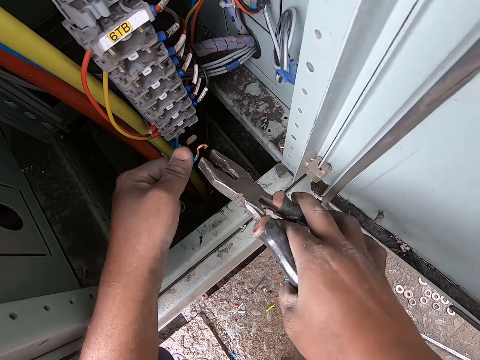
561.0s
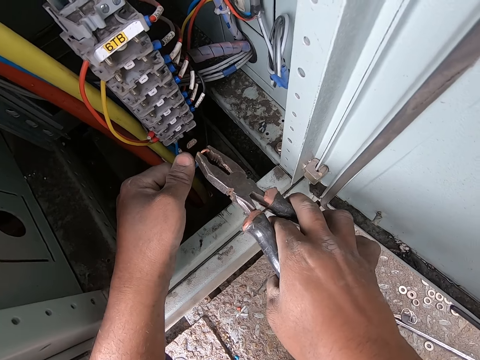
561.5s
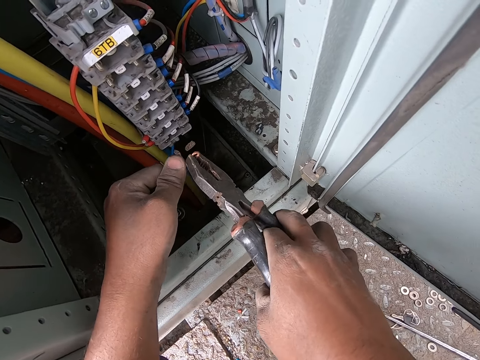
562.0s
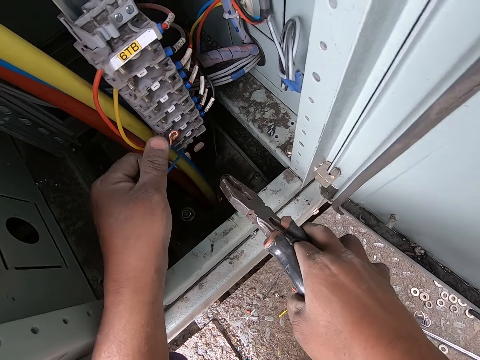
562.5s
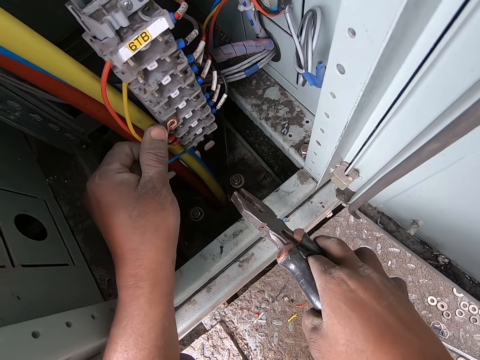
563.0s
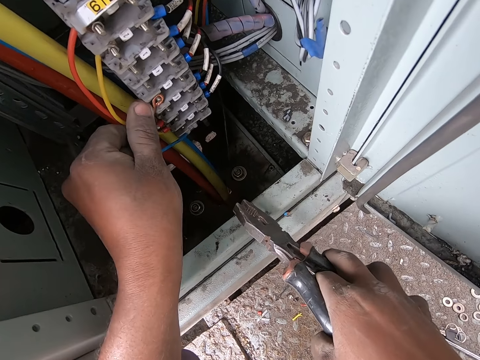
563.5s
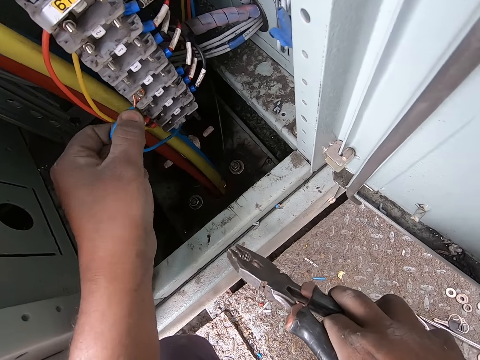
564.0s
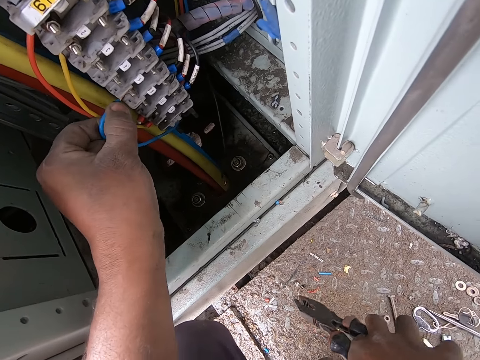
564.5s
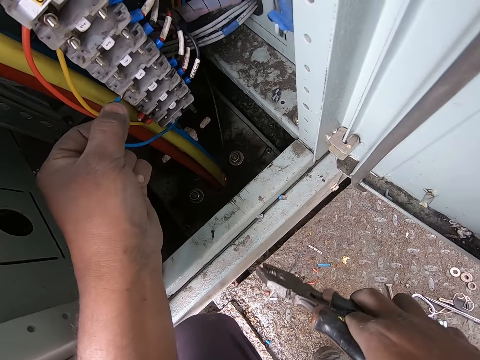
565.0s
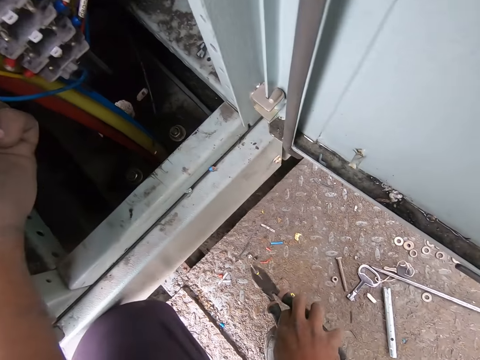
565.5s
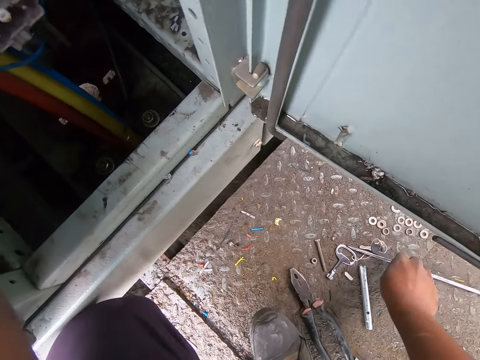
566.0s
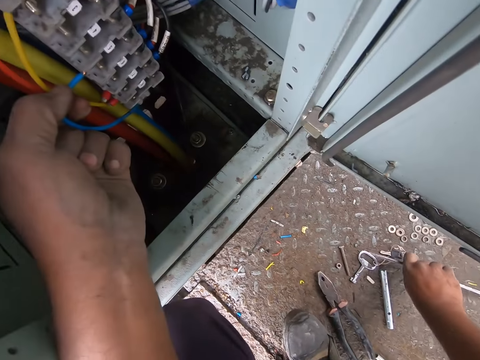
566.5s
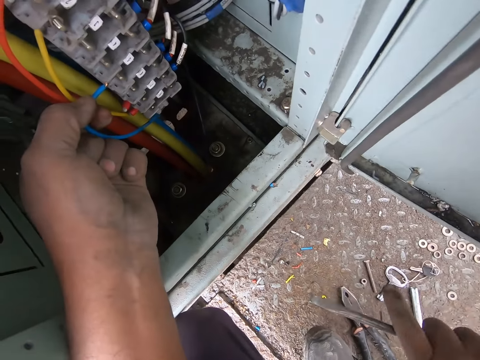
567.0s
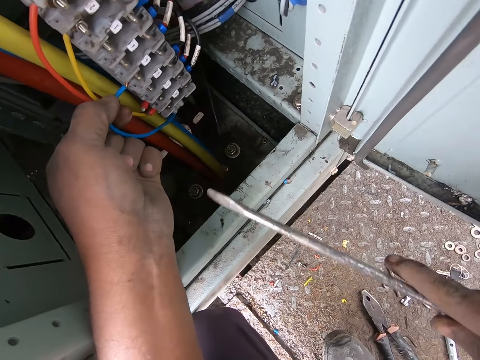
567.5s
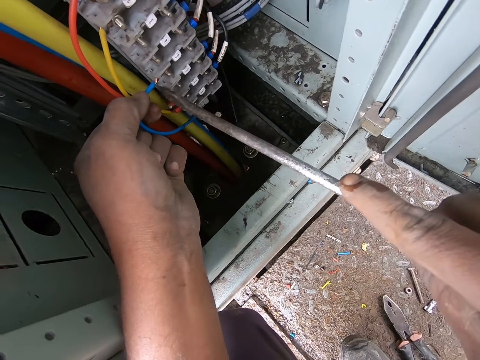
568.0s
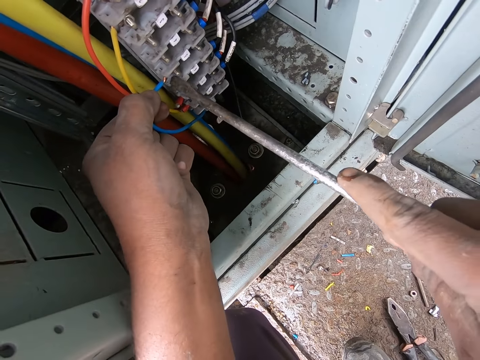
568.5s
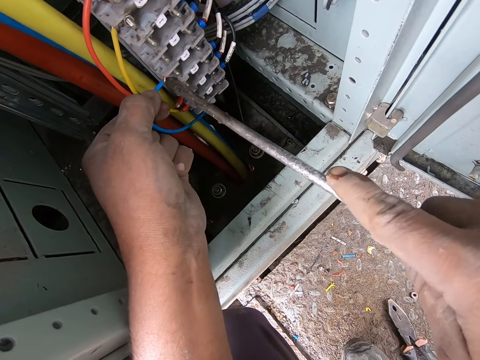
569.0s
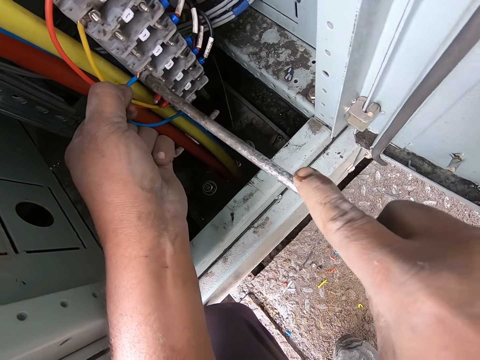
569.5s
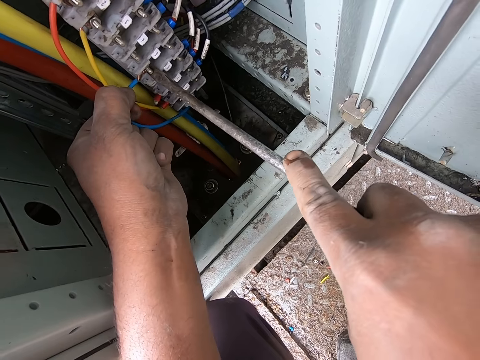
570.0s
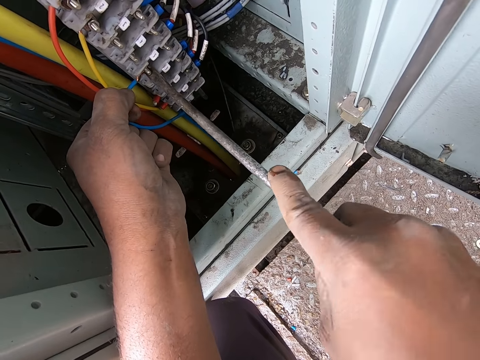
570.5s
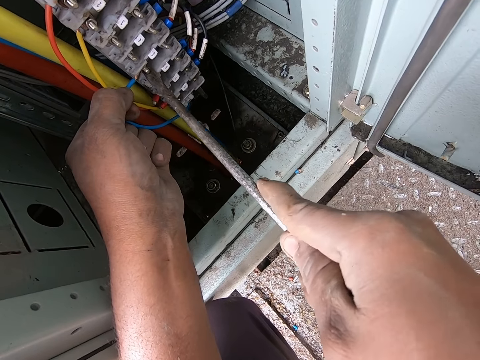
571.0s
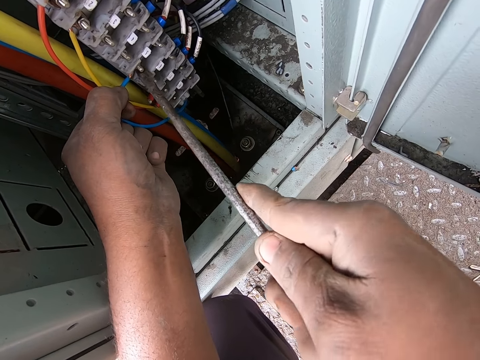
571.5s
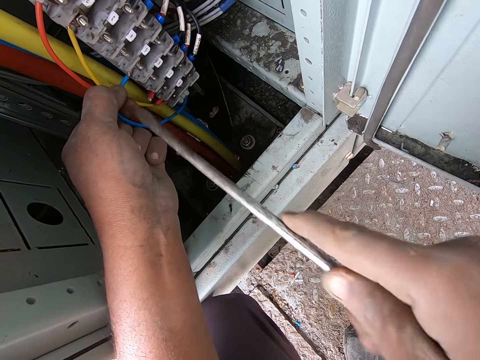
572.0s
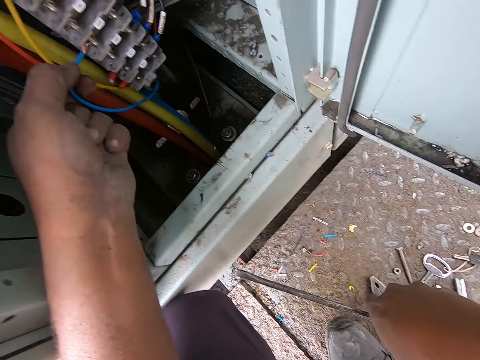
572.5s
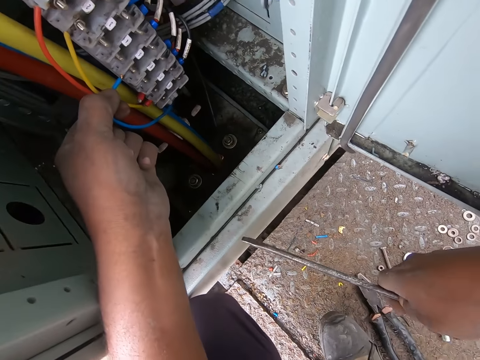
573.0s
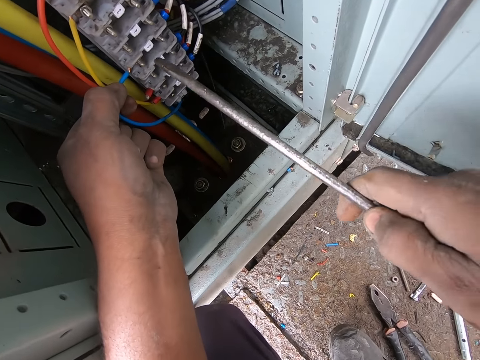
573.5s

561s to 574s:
The camera wearer folds the cable with the pliers. They move the cable close to the electric terminal block. They fix the cable on the port. They put the cable in the electric terminal block. They drop the pliers on the ground. They pick a flat screwdriver or metal rod. They press the cable with the flat screwdriver. They fix the cable with the metal rod.

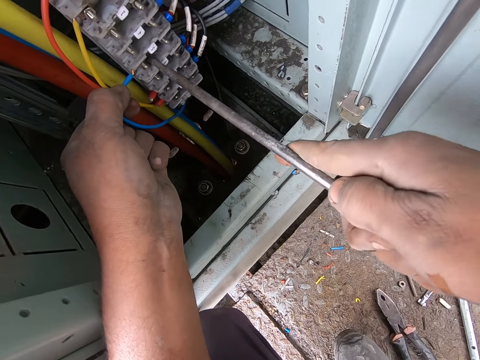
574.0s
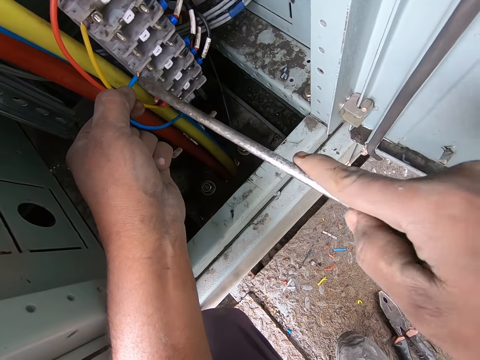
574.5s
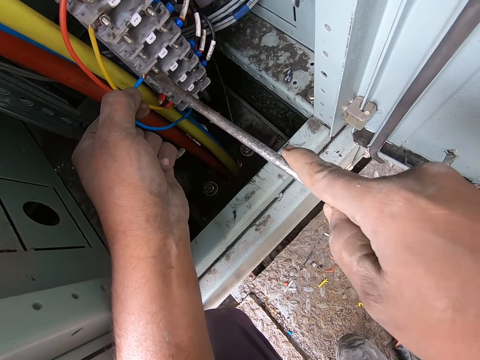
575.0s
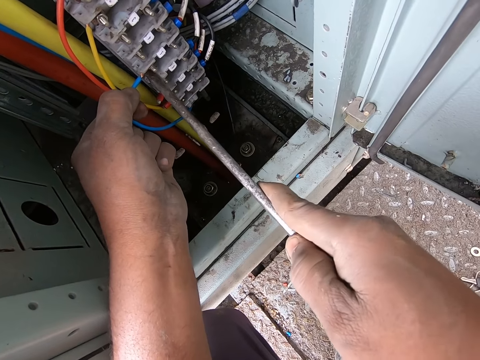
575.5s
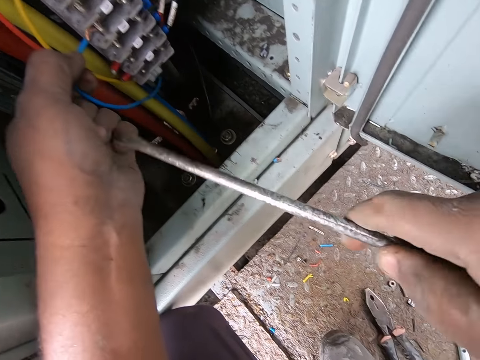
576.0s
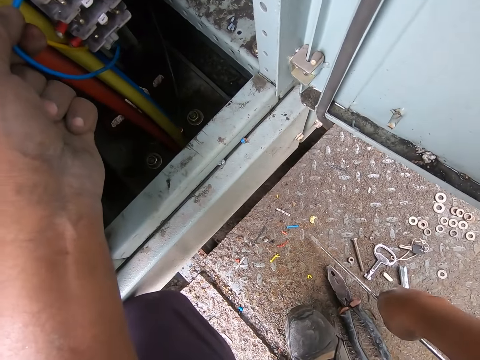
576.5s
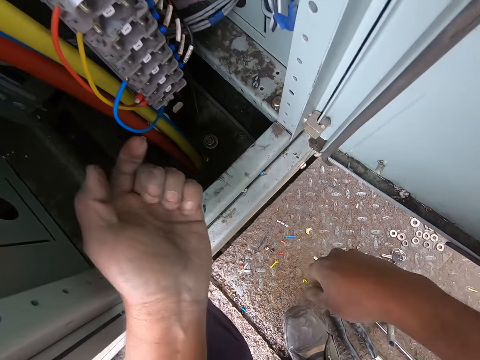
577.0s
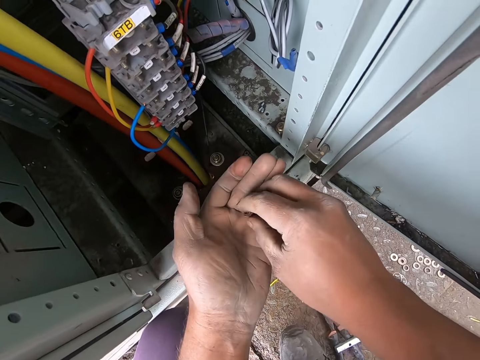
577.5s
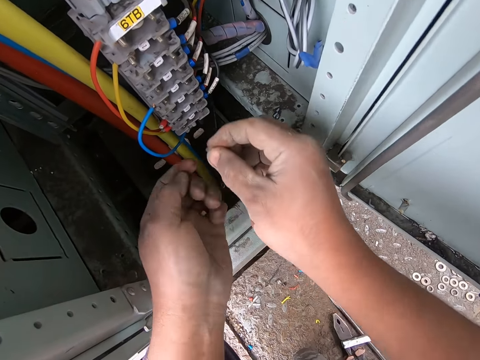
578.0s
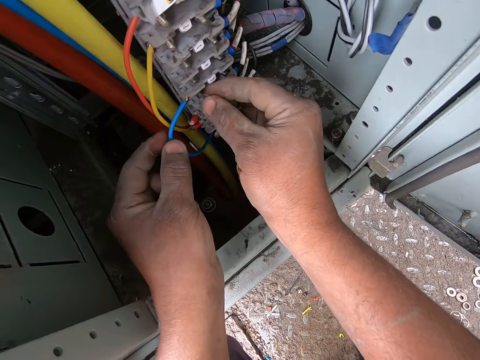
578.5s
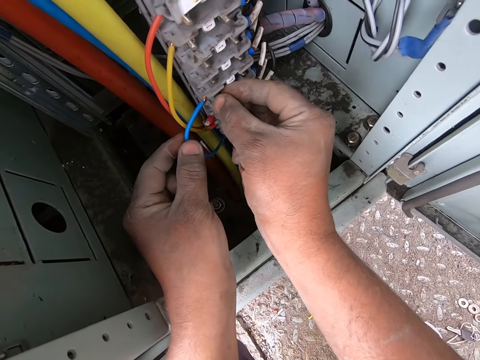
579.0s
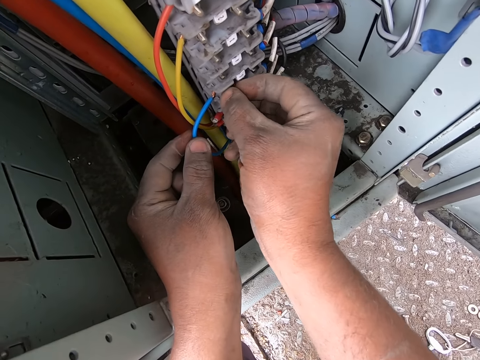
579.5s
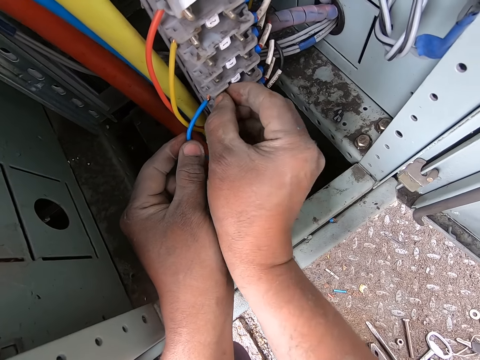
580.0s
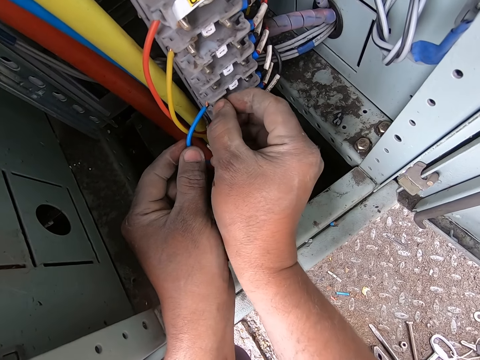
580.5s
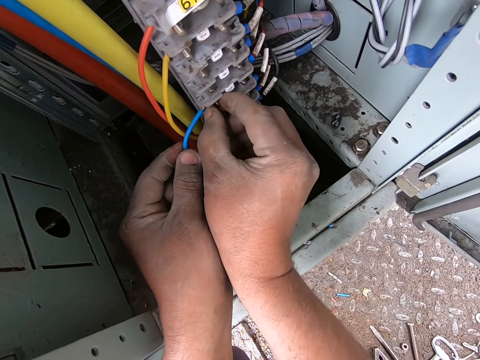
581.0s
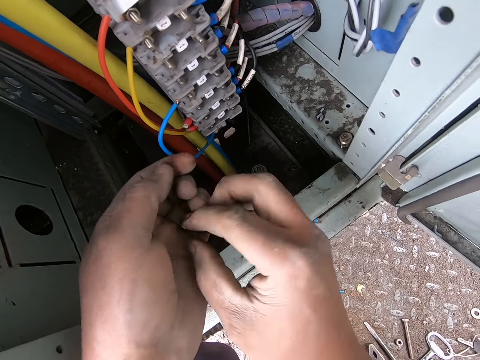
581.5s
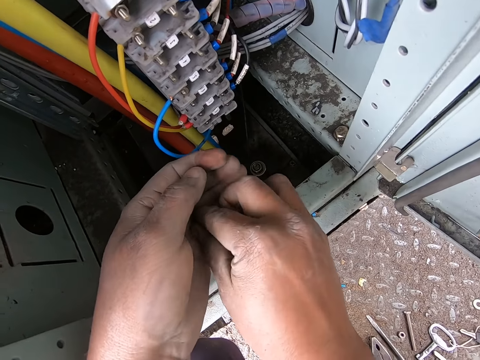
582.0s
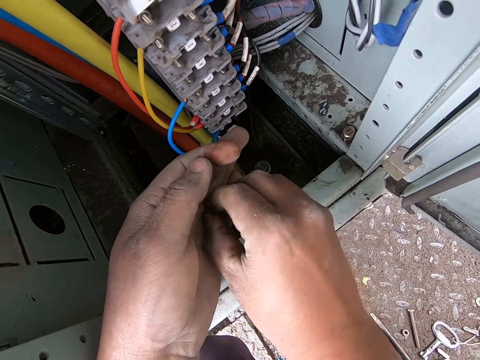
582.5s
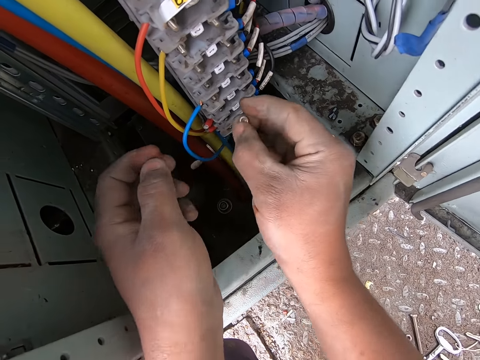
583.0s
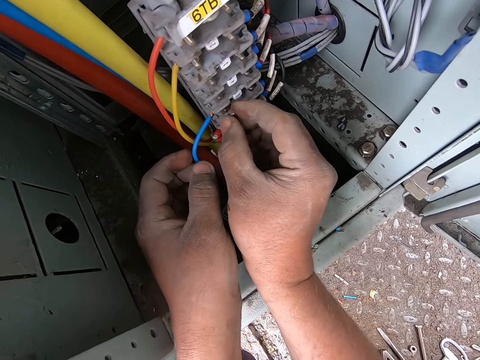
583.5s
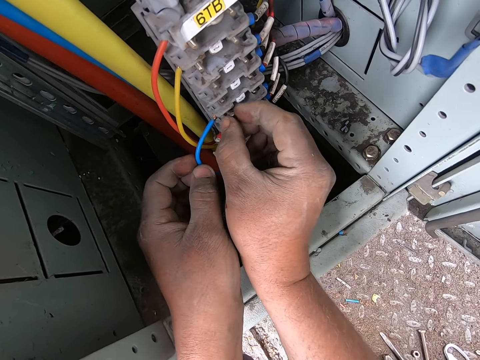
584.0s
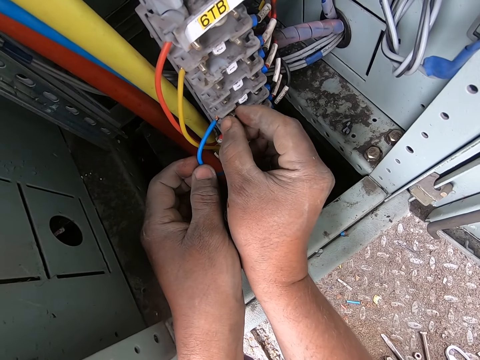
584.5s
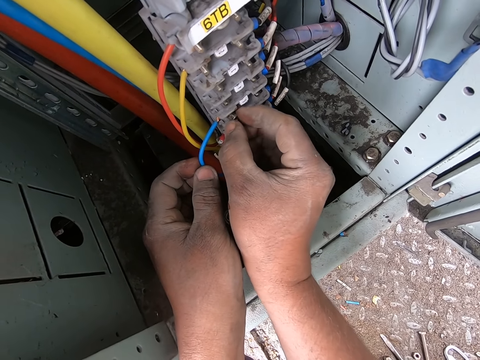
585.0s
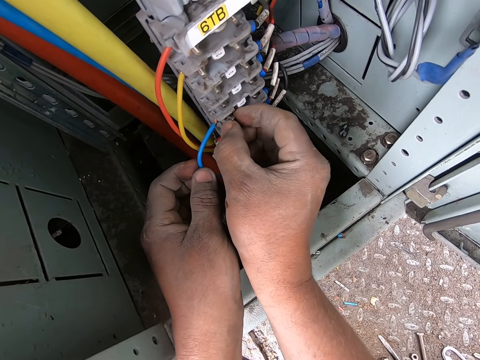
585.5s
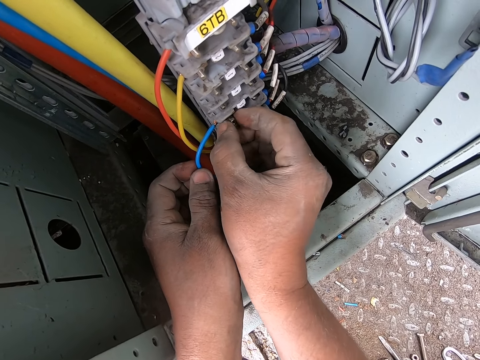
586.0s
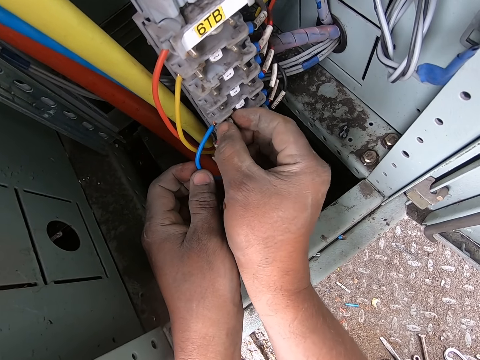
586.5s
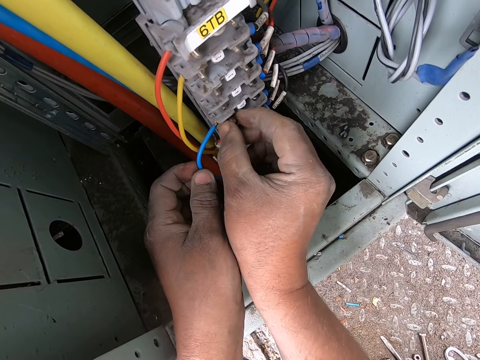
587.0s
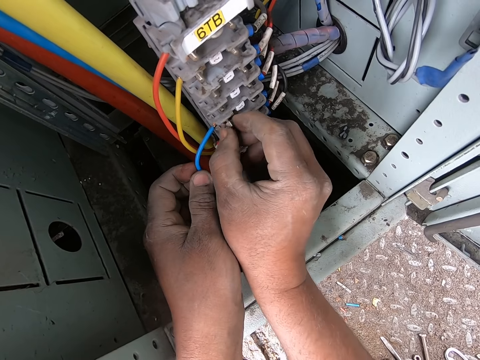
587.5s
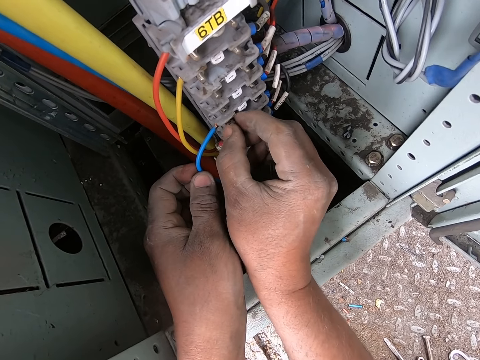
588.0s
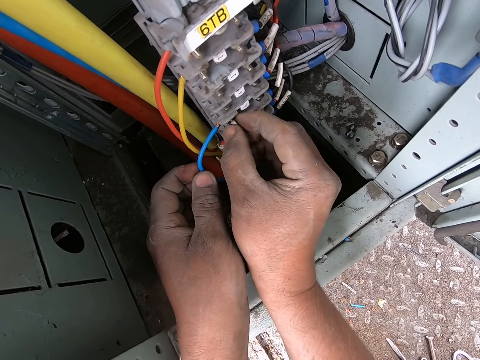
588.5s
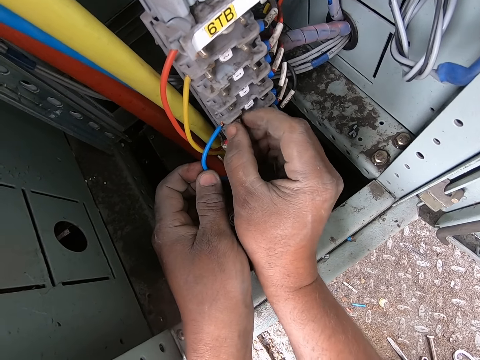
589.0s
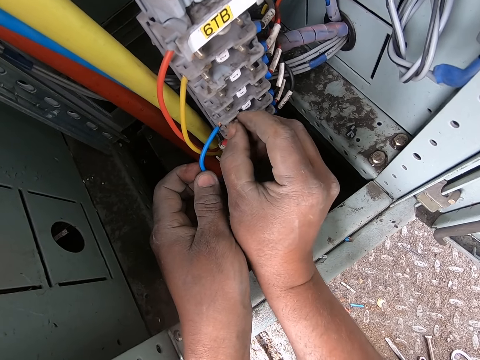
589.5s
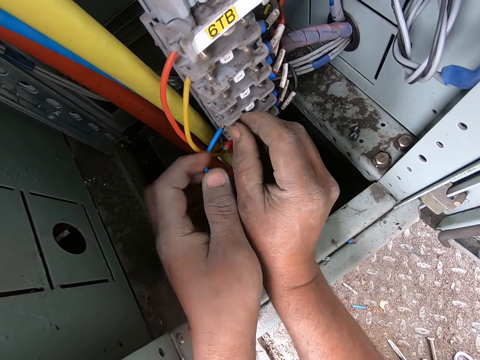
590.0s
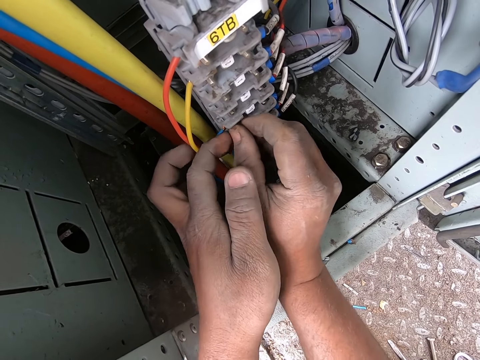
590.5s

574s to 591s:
The camera wearer drops the flat screwdriver. They pick a screw or nut from the left hand. They fix the screw in the electric terminal block. They take the nut. They hold the screw. They fix the screw in the electric terminal block.
